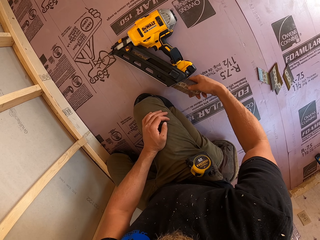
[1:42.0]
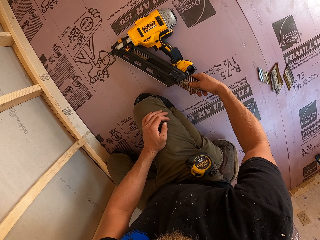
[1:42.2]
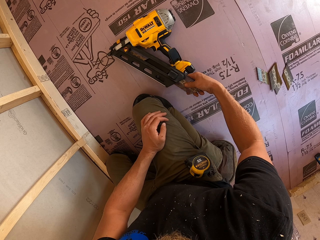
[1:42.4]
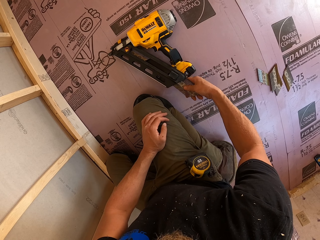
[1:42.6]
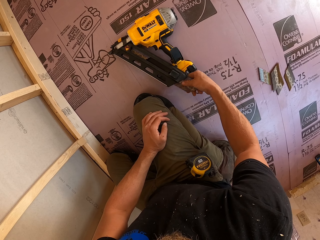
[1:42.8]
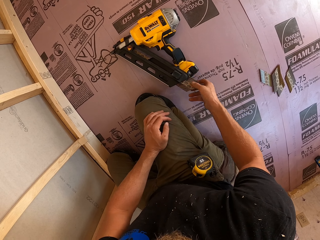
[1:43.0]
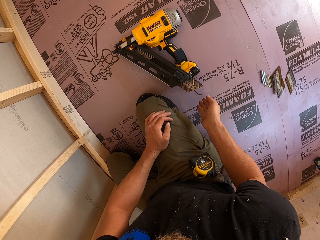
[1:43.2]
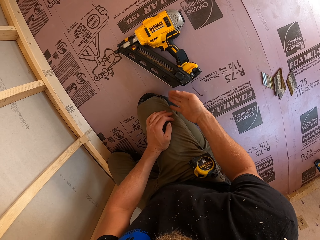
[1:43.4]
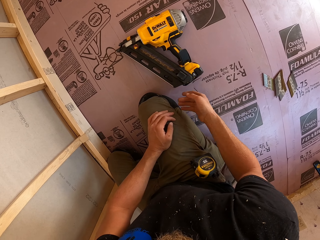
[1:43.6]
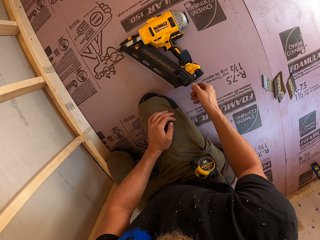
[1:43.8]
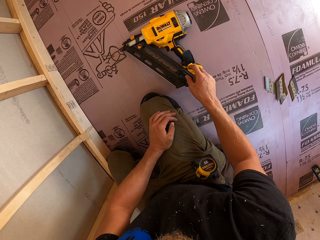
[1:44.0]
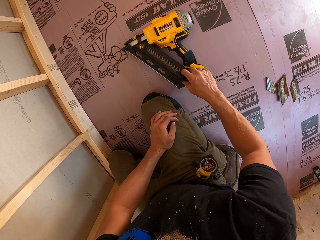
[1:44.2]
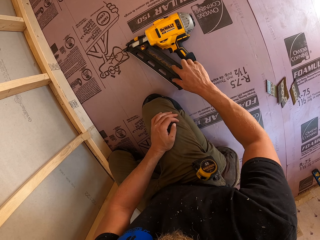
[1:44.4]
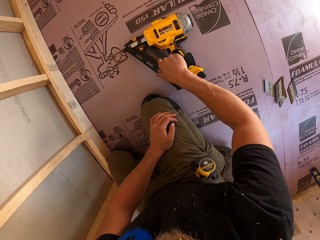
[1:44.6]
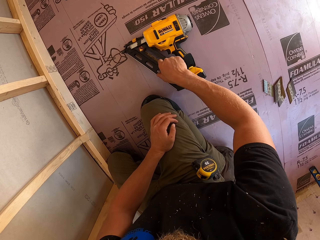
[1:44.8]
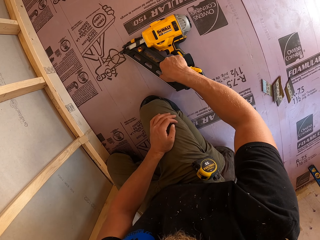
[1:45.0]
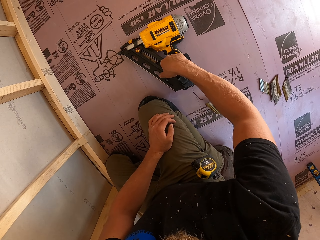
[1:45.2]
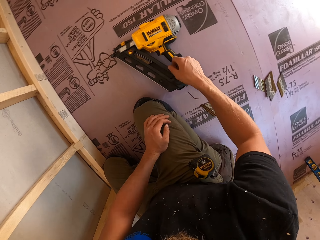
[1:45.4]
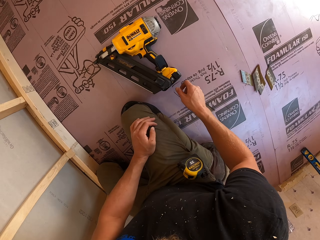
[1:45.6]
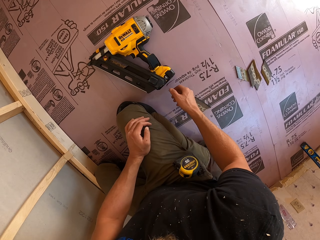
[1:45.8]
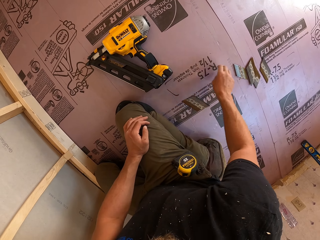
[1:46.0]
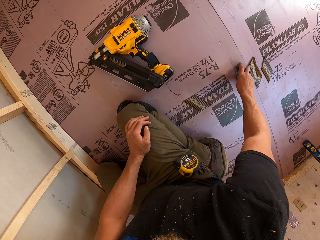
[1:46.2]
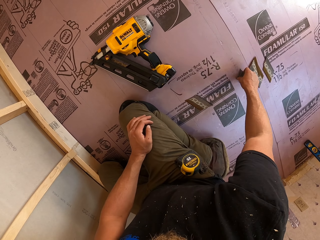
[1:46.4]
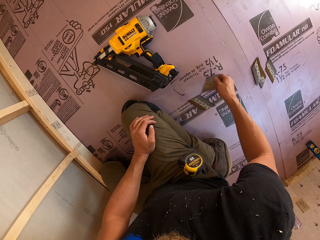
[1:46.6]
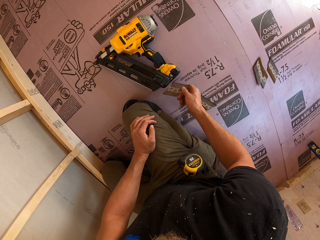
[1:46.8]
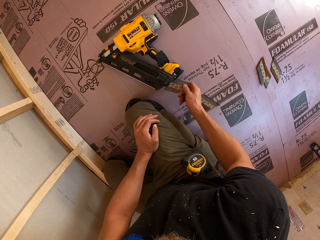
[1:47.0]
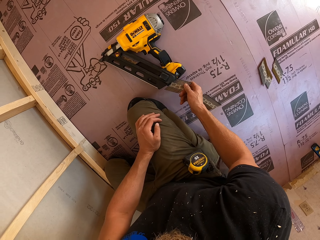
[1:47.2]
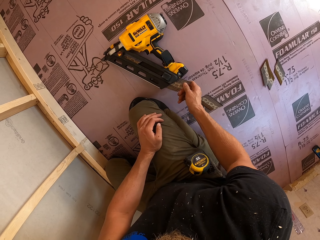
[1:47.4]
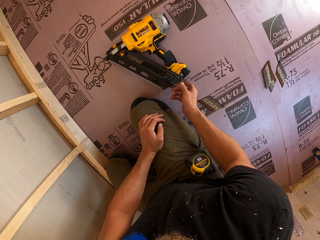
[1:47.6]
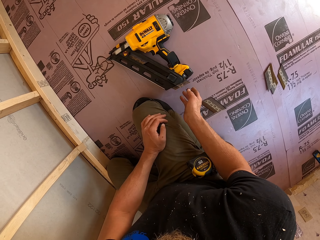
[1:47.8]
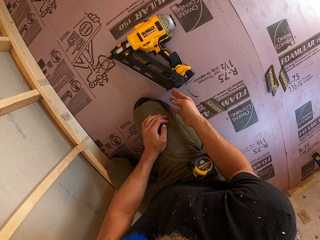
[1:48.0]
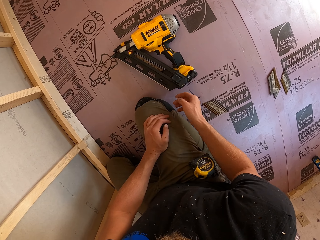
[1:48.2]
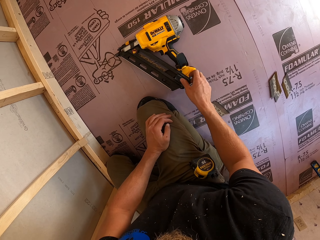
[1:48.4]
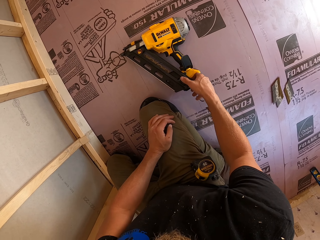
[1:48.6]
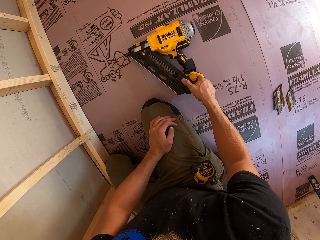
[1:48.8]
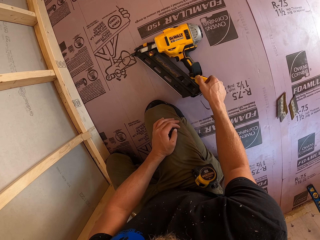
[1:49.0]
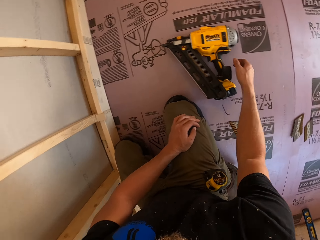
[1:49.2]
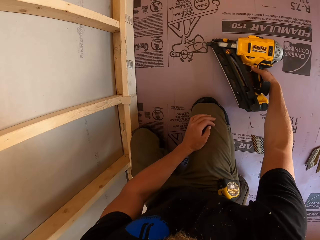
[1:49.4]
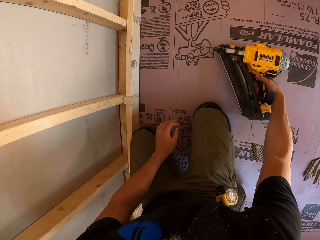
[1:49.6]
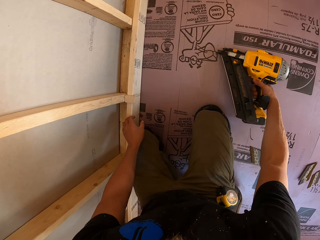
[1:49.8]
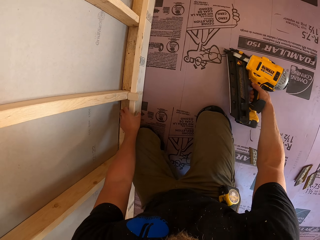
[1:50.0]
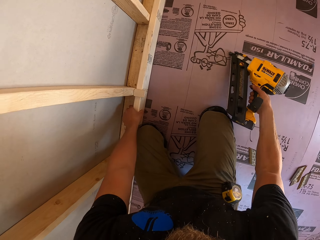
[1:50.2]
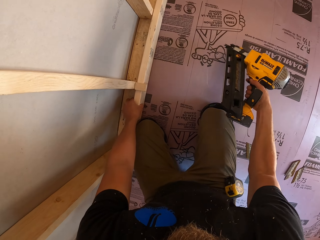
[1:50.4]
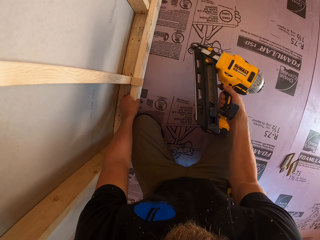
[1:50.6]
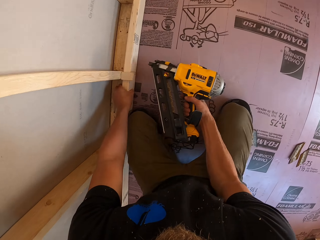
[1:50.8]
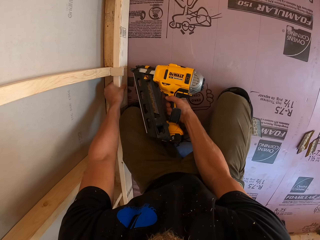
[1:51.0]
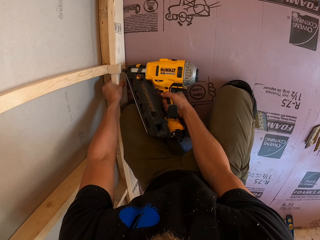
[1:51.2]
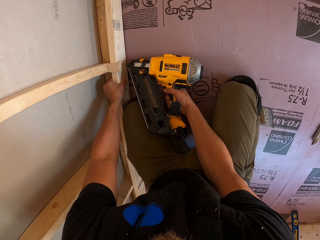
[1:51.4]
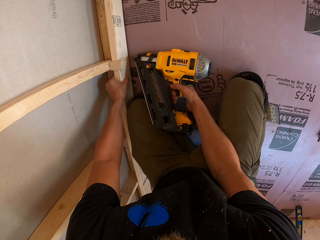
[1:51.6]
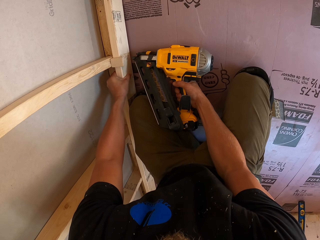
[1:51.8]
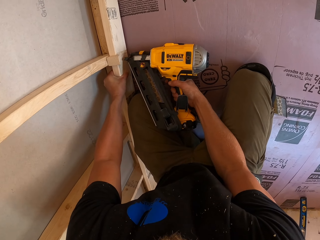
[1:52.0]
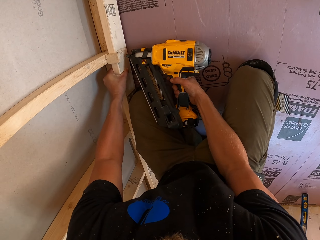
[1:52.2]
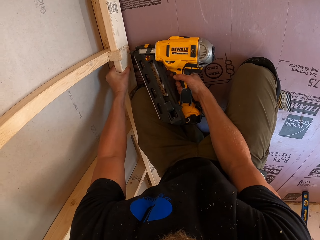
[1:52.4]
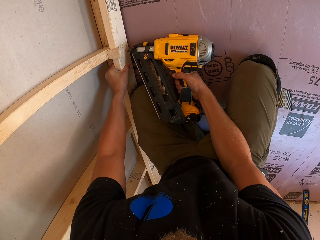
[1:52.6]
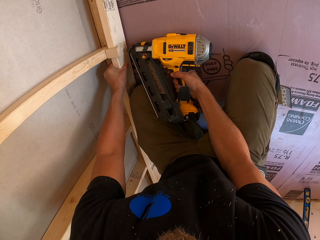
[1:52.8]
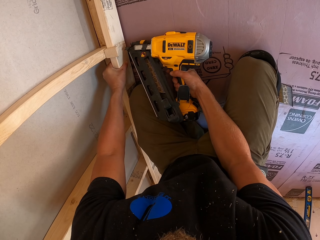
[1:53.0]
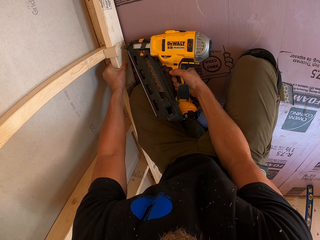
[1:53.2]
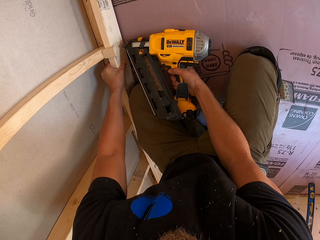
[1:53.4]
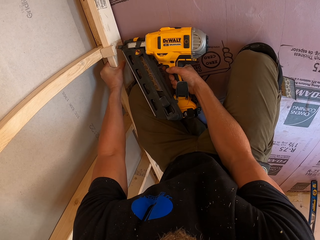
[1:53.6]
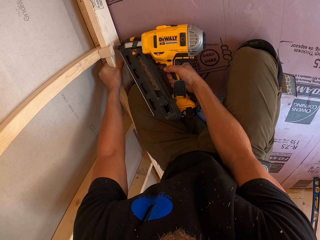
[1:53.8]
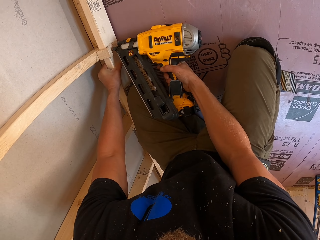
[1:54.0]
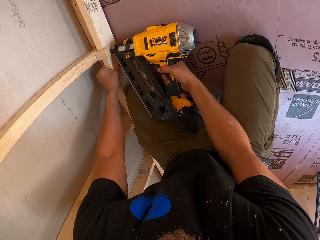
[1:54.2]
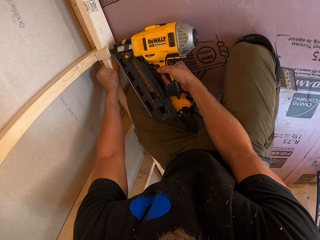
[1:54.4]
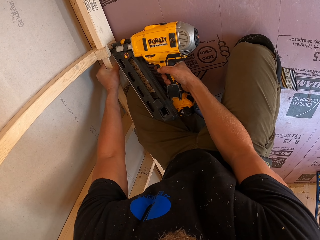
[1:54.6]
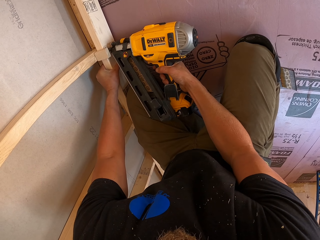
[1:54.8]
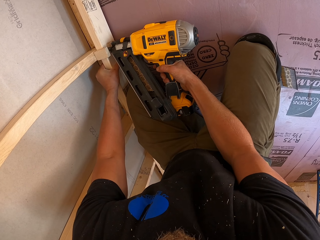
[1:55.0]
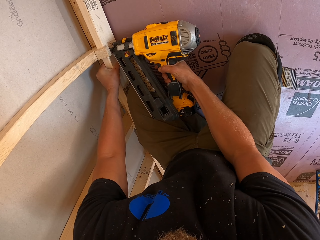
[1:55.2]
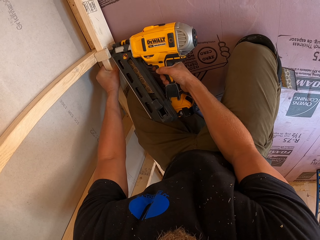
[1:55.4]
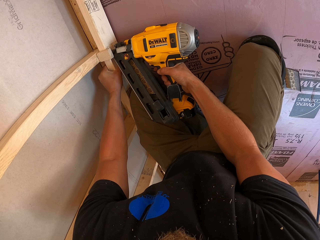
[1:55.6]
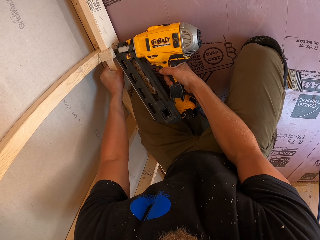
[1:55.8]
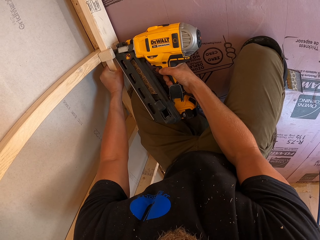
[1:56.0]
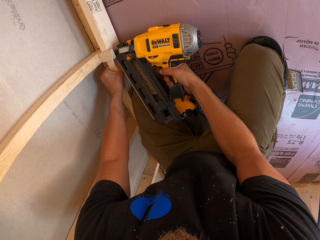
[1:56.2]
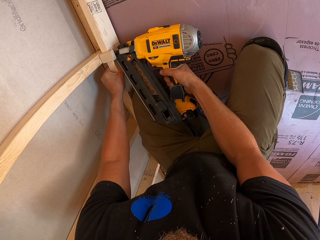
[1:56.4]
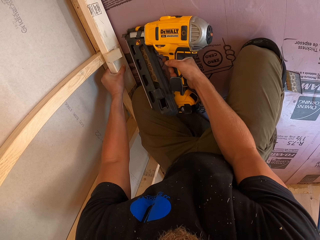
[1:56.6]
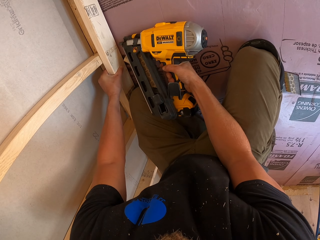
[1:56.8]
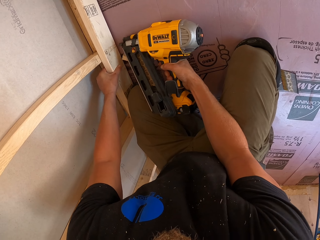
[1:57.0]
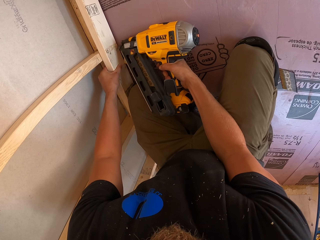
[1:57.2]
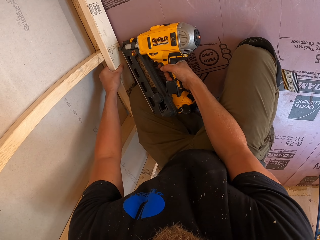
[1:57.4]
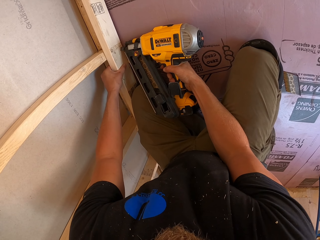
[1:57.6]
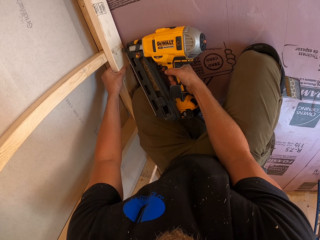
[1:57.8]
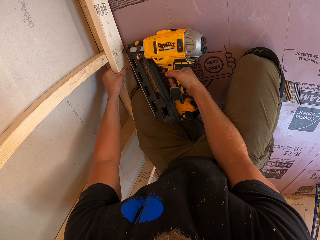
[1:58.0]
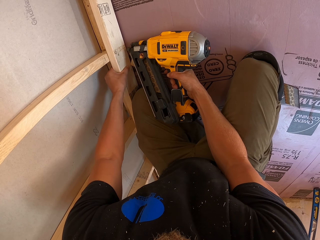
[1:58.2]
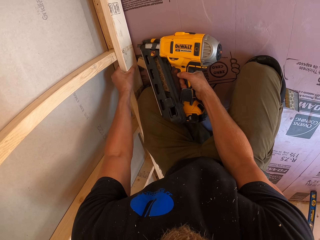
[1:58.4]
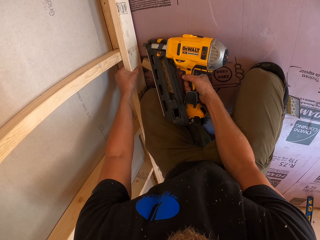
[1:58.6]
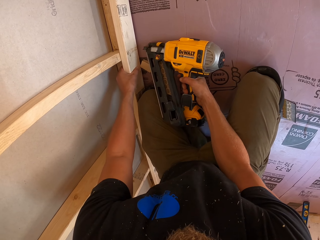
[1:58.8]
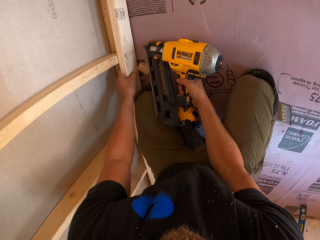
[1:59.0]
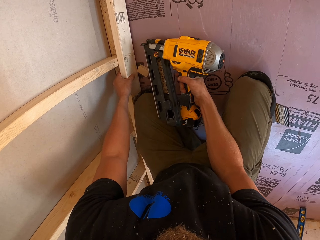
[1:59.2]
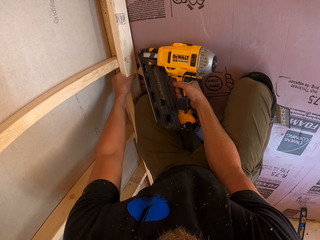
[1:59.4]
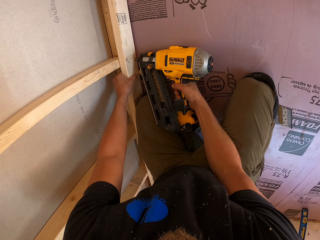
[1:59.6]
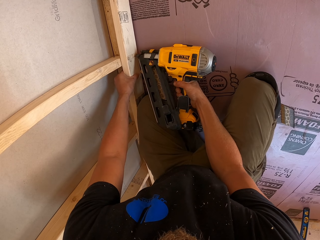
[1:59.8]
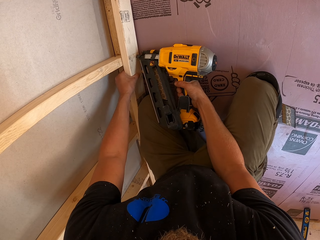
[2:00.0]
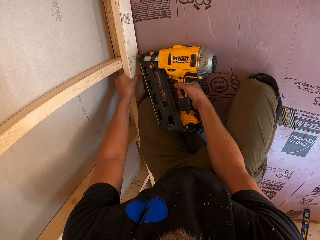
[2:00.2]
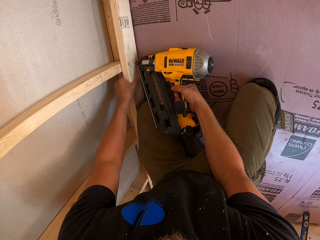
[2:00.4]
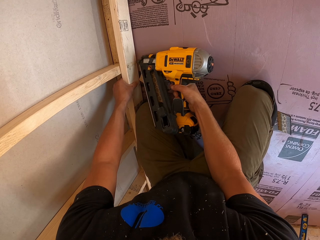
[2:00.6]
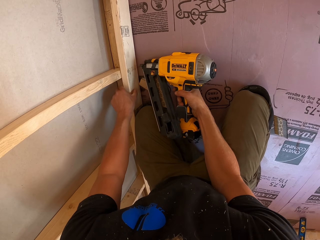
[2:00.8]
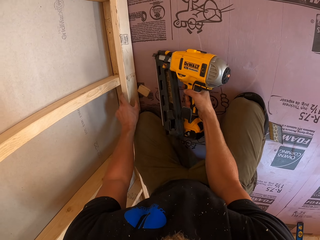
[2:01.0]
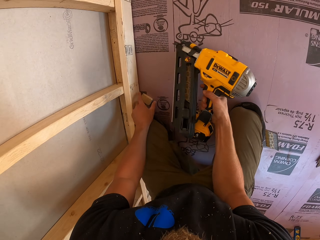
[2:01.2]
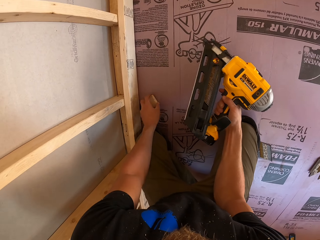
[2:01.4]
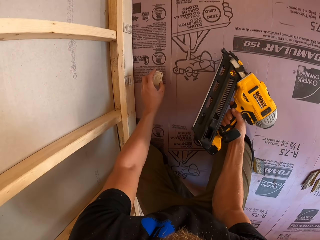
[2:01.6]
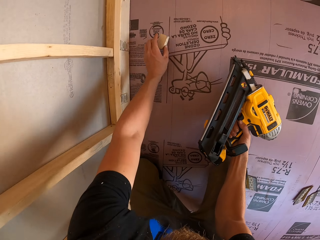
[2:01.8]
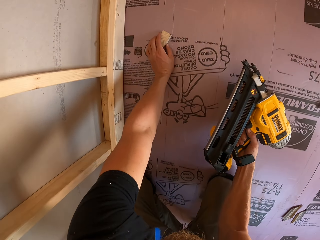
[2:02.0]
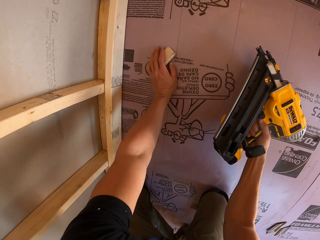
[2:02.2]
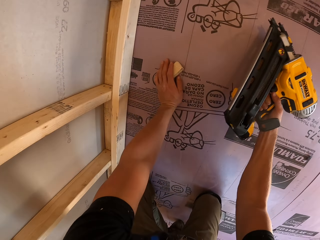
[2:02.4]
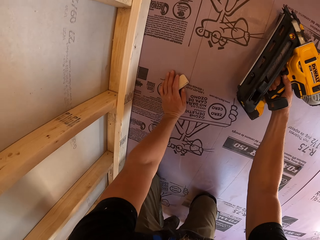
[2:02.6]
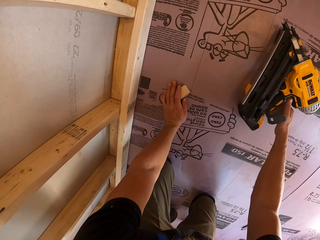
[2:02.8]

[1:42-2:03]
The camera wearer puts the nail set into the nail gun machine. They push the nail set out of the nail gun machine. They take the nail set from the floor. They put the nail set into the nail gun machine. They push the lever. They pick up the nail gun or drill from the floor. They hold the timber. They drill the wood. They drive nails into the timber with the nail gun. They drop the wood on the floor. They drill the wood. They move the piece of wood from the floor. They place the wood aside. They move.
